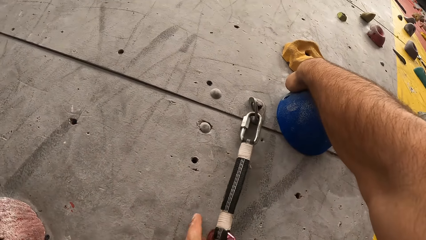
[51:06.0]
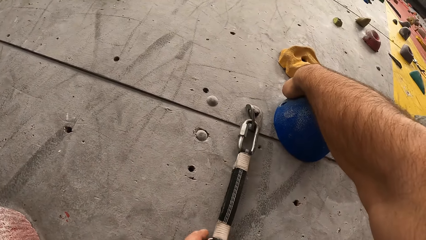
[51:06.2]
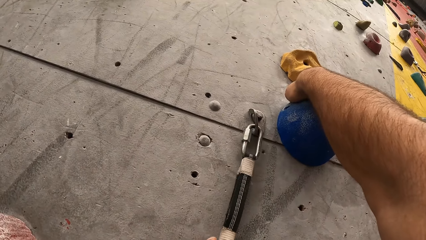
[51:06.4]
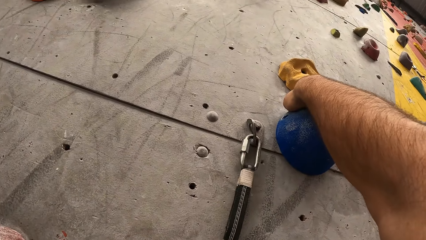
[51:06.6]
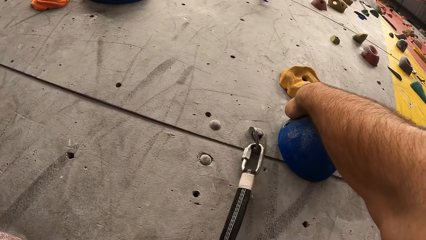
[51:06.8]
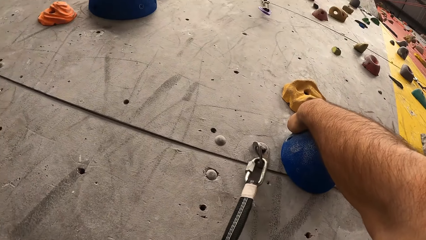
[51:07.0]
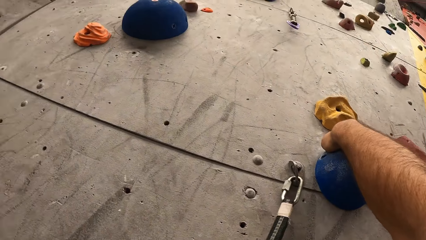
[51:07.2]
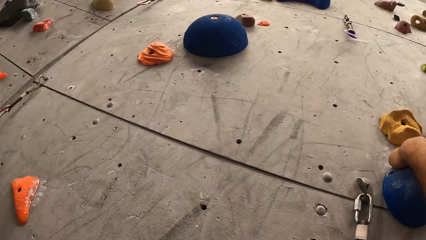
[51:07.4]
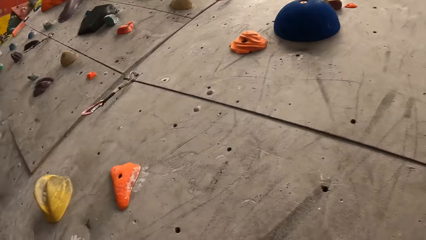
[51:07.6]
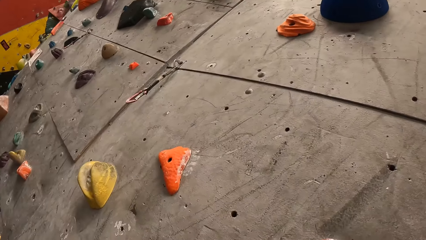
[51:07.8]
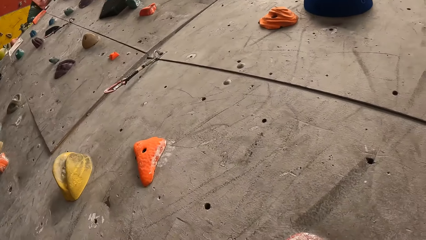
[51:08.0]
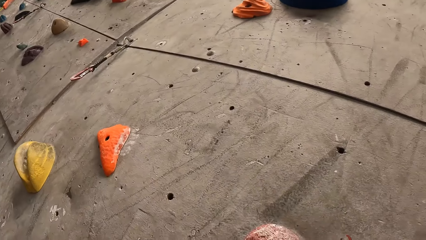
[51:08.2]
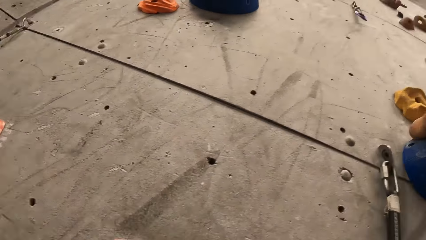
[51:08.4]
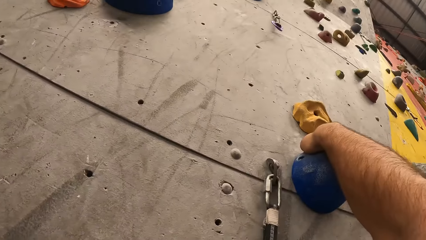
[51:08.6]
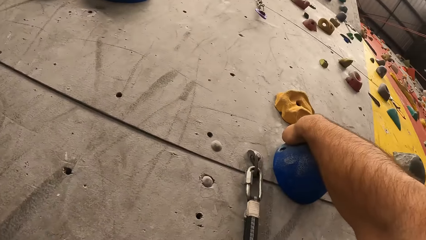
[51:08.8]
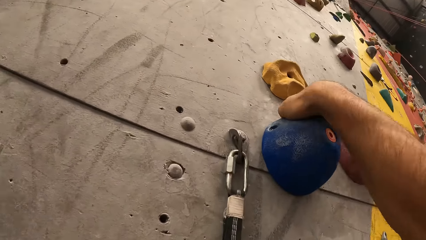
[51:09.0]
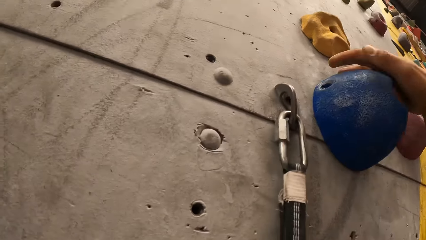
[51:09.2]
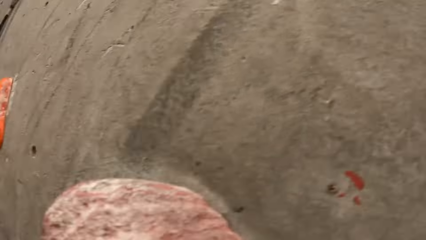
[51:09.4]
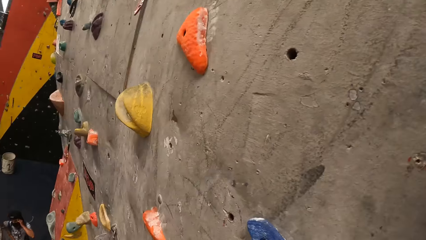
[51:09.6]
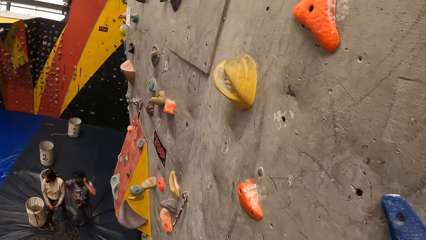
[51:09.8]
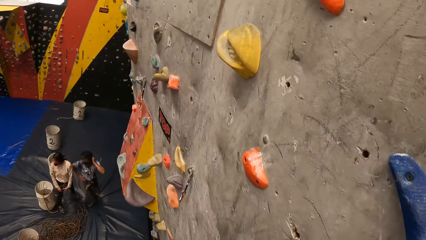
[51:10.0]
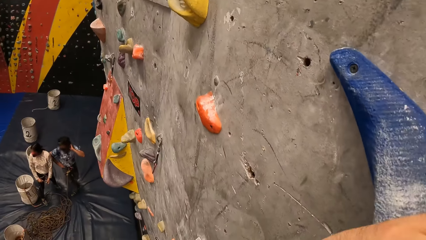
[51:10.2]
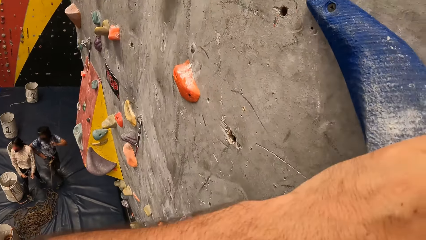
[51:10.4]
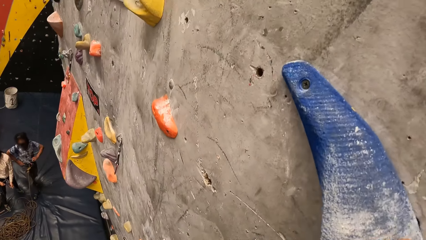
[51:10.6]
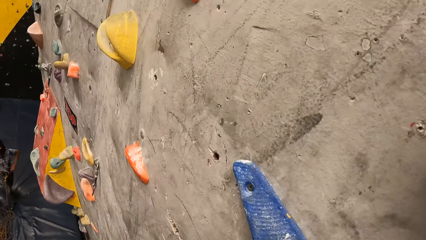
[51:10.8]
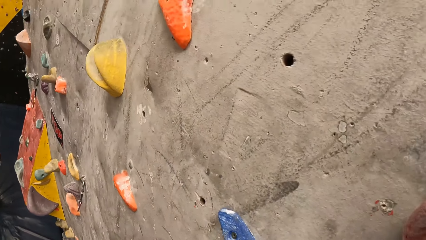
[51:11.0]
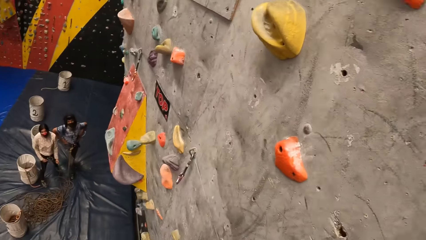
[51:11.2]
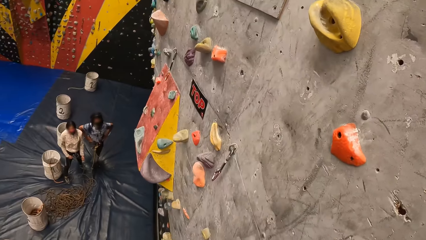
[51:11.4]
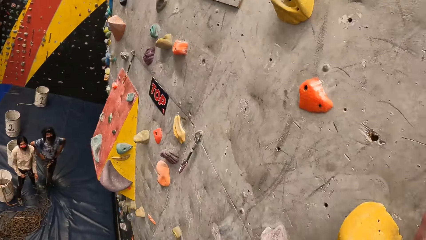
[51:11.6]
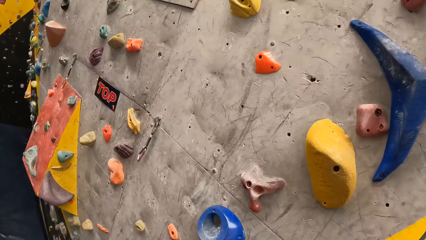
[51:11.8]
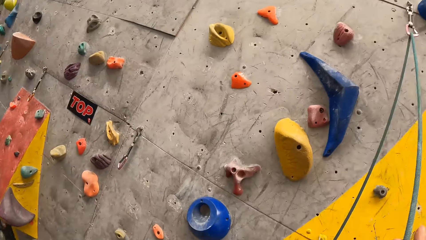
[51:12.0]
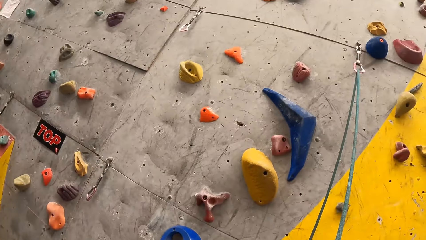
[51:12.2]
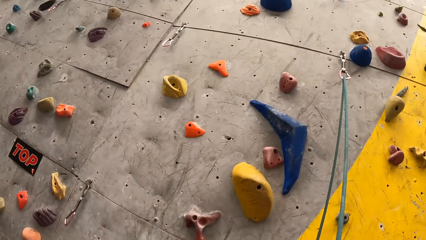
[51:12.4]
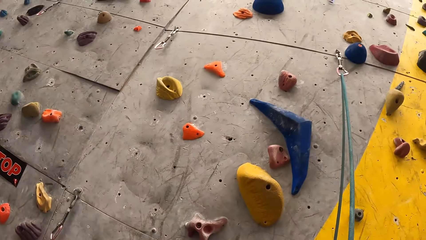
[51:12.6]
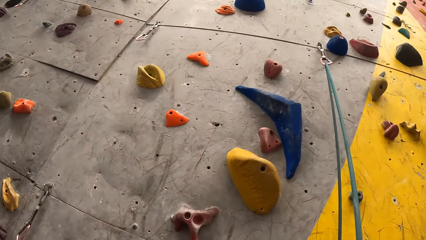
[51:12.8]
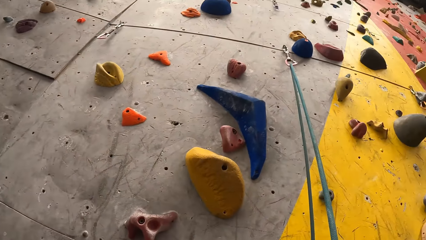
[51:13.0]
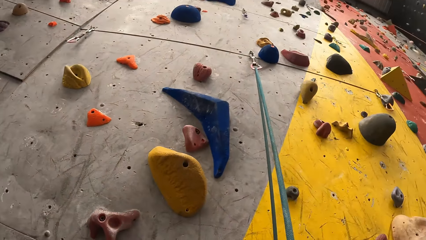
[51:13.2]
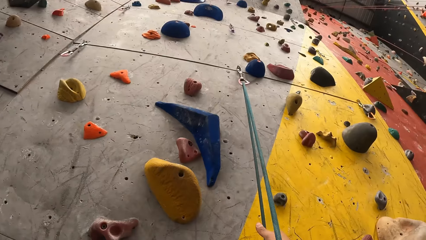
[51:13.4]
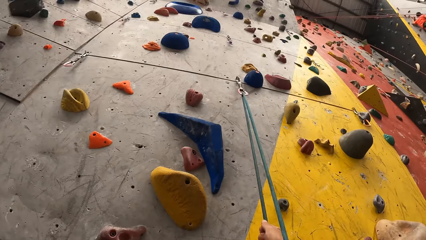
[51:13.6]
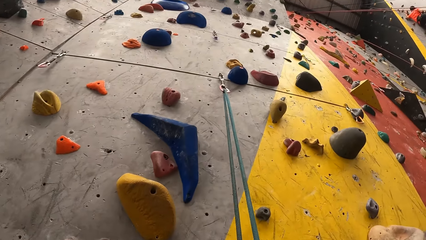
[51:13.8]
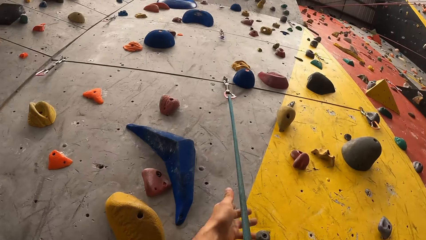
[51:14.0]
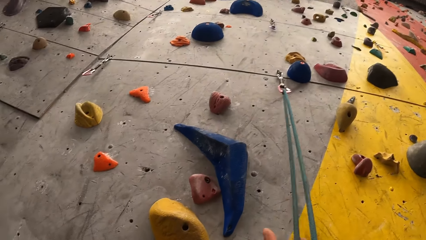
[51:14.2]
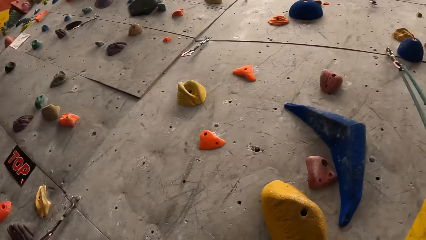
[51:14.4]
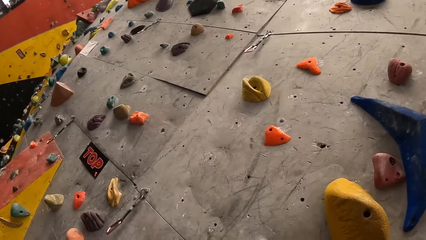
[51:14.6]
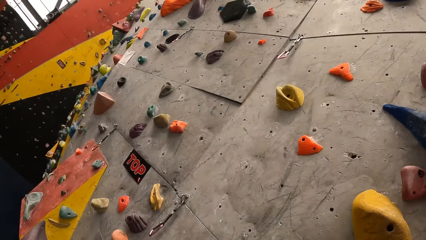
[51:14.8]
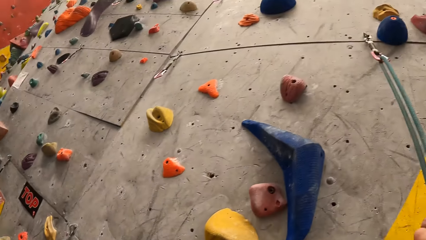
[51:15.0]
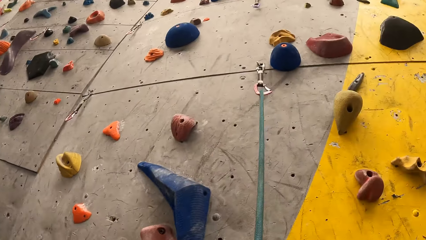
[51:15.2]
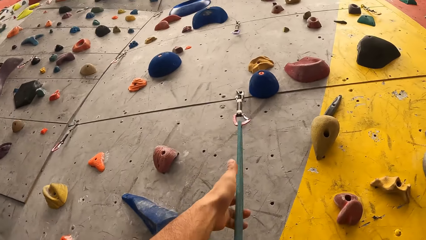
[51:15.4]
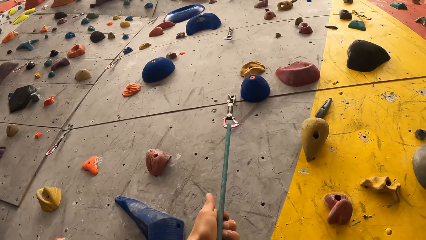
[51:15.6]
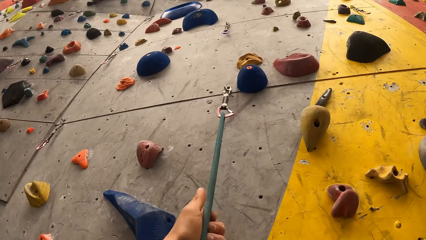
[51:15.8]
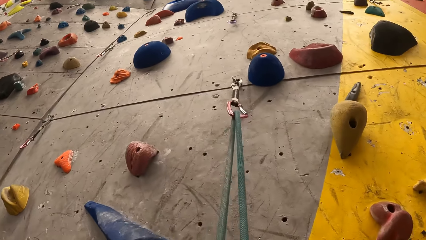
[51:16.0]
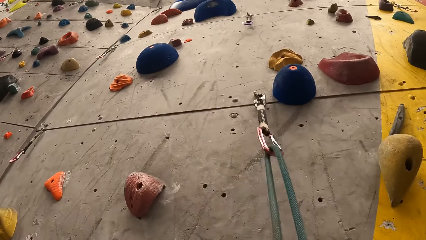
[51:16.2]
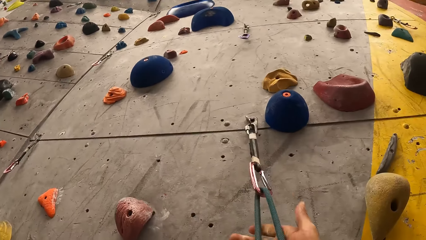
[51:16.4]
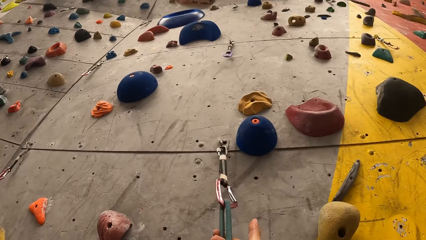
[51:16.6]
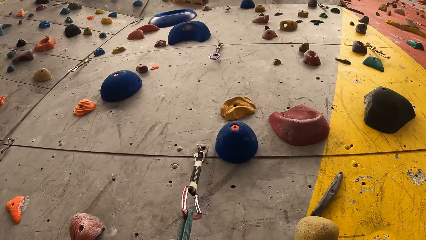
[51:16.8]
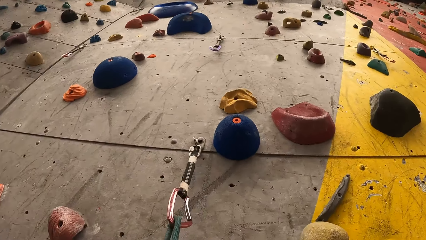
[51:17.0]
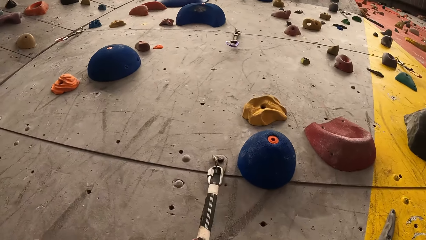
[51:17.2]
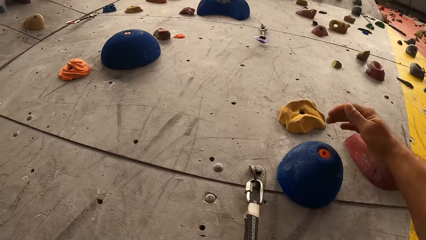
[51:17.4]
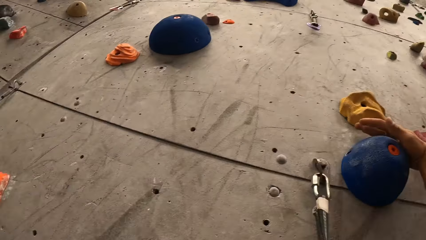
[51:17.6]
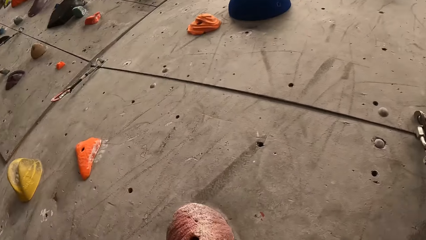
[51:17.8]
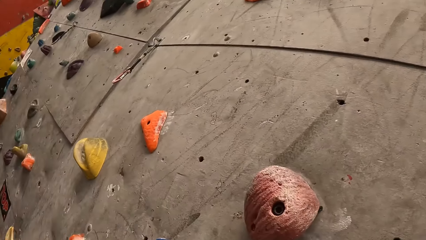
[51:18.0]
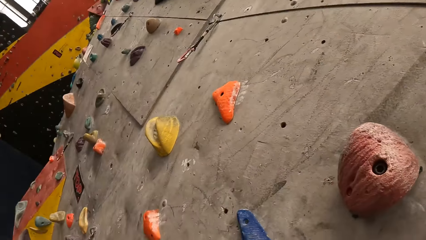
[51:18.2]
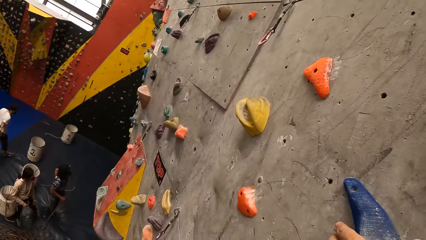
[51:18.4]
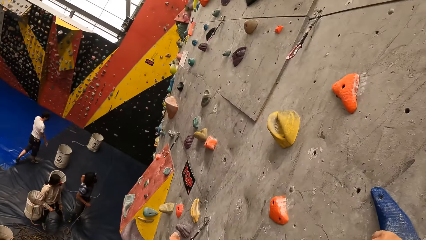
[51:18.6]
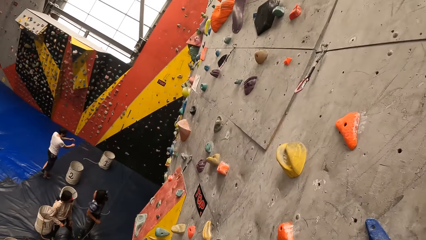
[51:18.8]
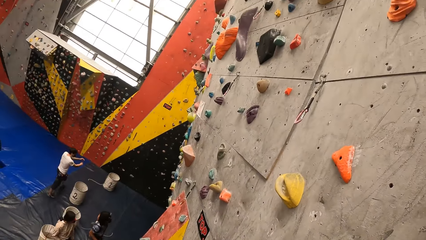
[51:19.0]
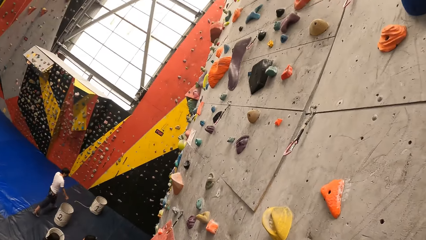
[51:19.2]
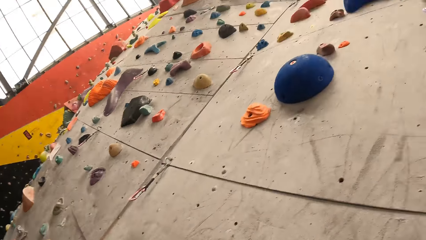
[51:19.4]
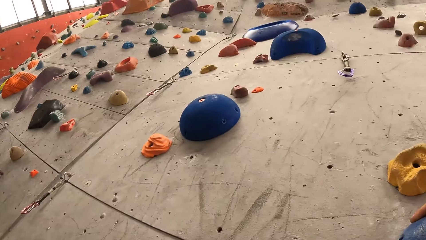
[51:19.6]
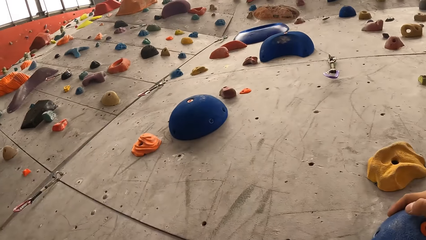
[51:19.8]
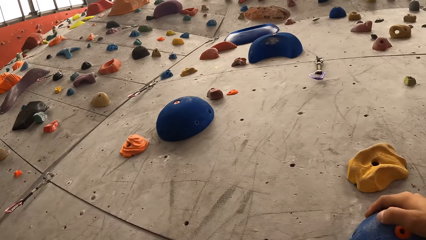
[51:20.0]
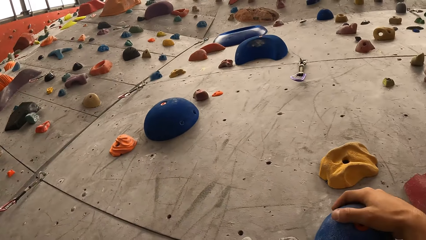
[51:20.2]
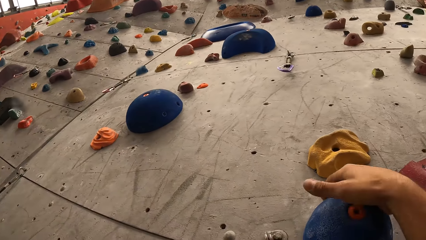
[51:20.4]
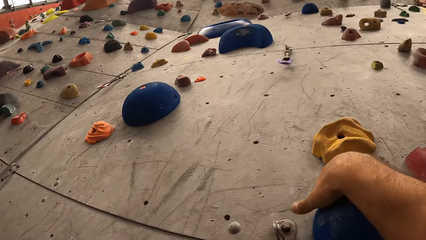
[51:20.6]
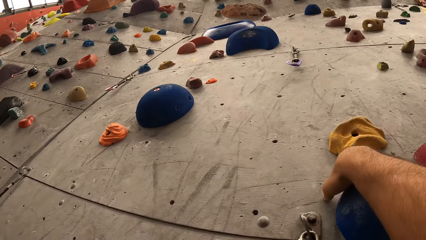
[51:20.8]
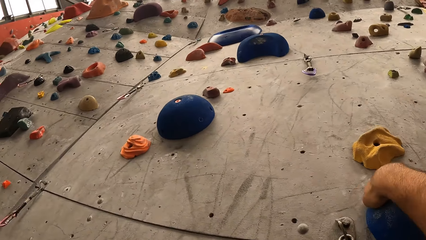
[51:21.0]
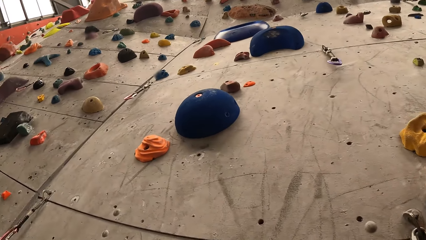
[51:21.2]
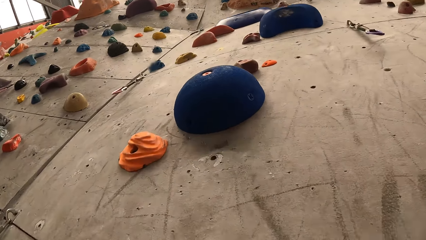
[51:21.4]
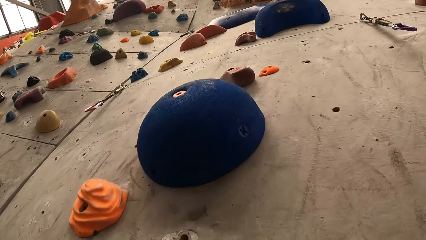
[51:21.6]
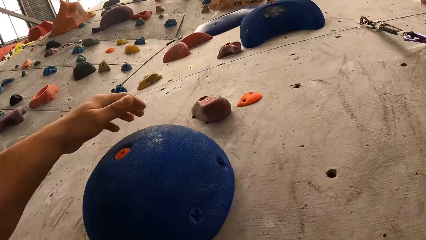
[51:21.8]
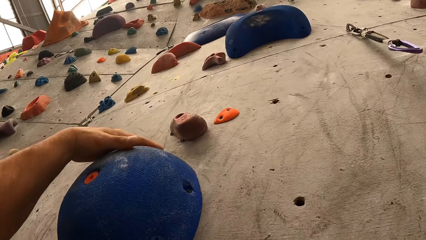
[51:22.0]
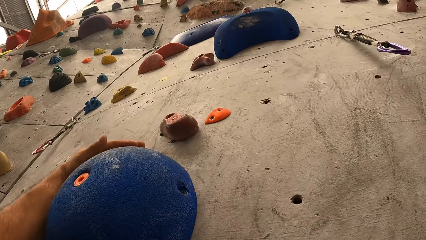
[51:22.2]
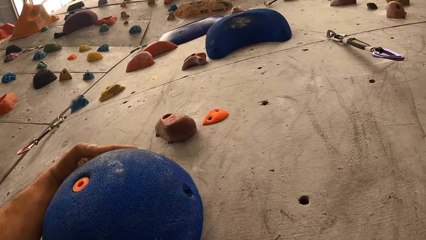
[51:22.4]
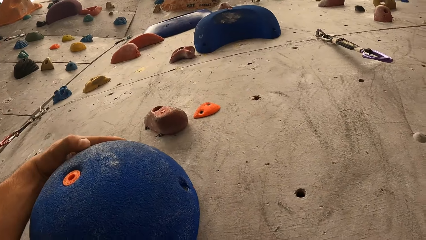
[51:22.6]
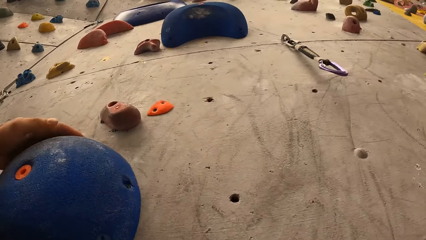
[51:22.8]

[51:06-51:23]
The camera wearer touches the climbing ring hook with the left hand. They hold the rope on the boulder wall. They look down the climb gaming room, adjust a climbing rope, and climb the boulder wall. They touch a climbing bouldering wall with the right hand. They look down the climb gaming room. They touch the climbing bouldering wall with the left hand.
